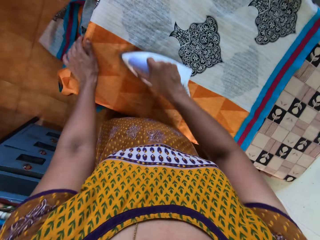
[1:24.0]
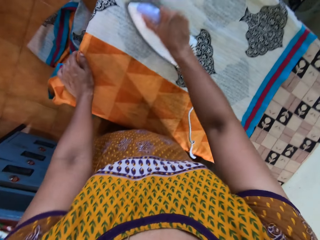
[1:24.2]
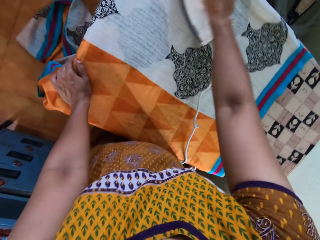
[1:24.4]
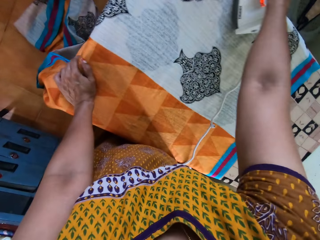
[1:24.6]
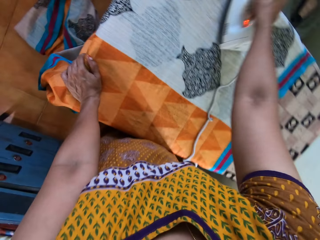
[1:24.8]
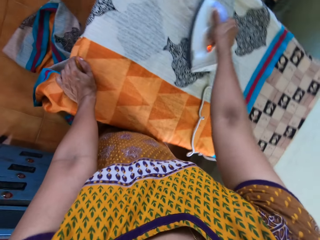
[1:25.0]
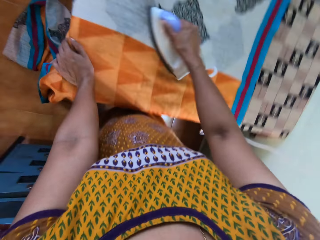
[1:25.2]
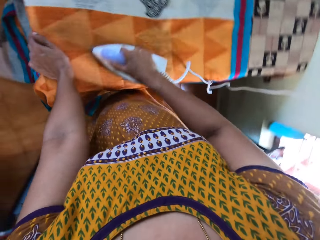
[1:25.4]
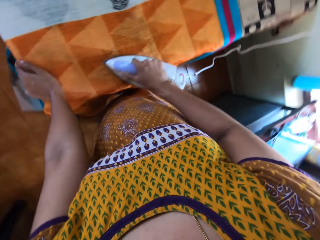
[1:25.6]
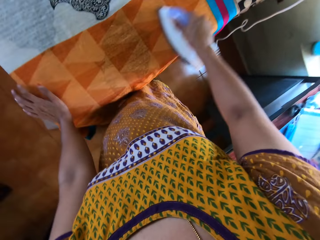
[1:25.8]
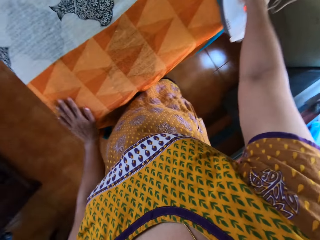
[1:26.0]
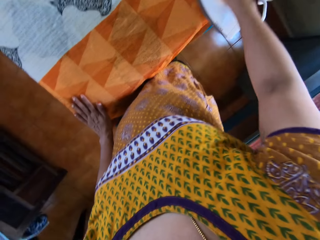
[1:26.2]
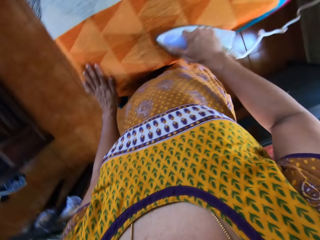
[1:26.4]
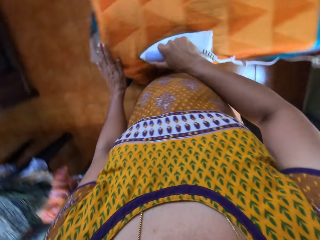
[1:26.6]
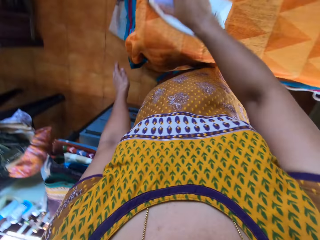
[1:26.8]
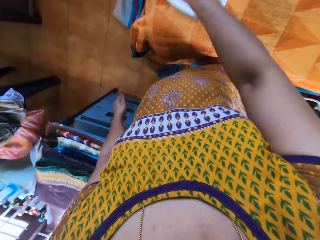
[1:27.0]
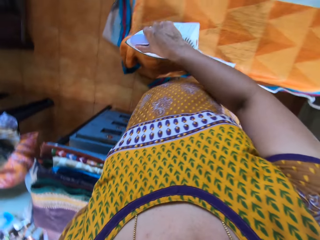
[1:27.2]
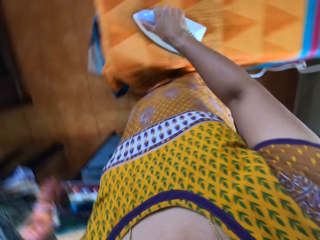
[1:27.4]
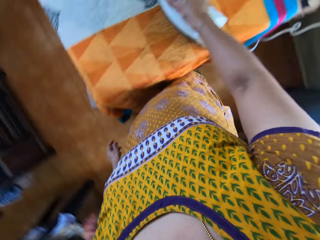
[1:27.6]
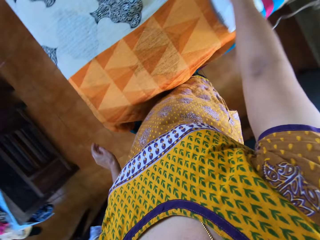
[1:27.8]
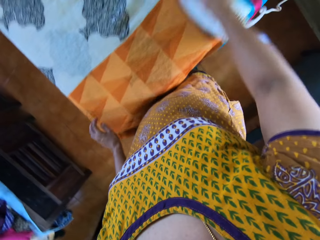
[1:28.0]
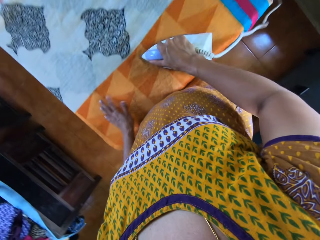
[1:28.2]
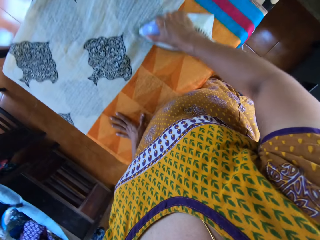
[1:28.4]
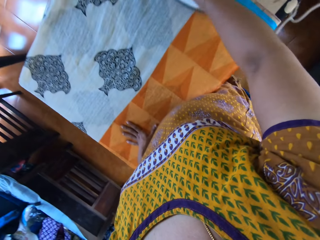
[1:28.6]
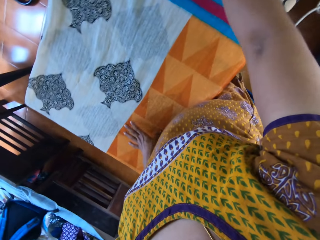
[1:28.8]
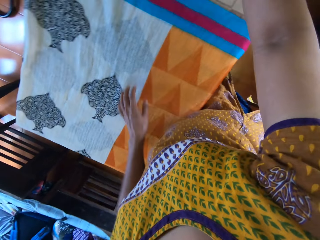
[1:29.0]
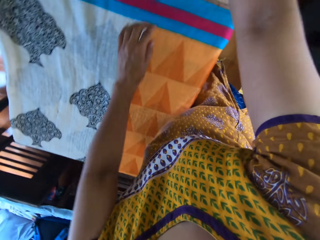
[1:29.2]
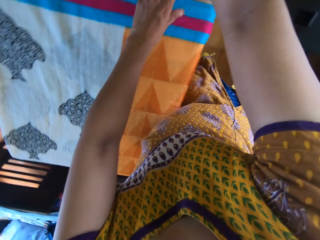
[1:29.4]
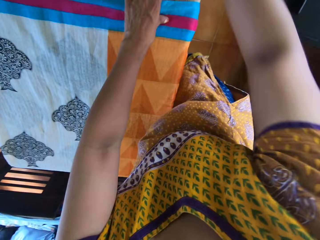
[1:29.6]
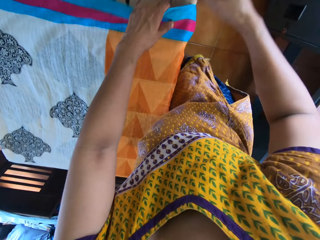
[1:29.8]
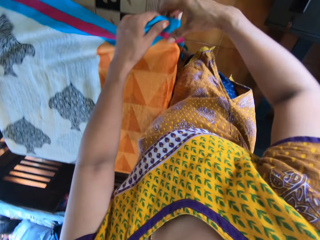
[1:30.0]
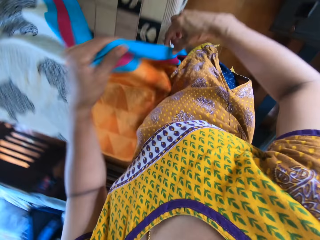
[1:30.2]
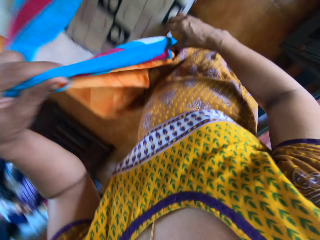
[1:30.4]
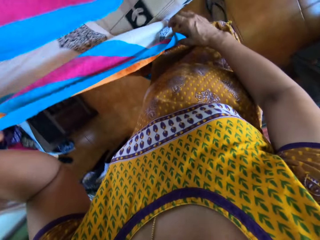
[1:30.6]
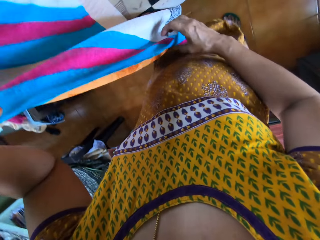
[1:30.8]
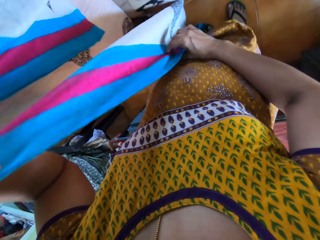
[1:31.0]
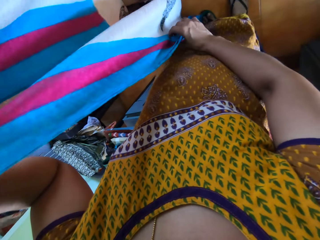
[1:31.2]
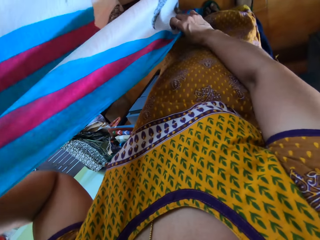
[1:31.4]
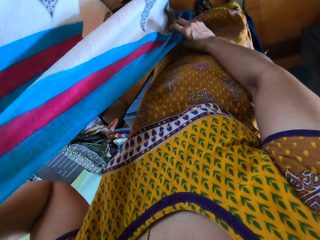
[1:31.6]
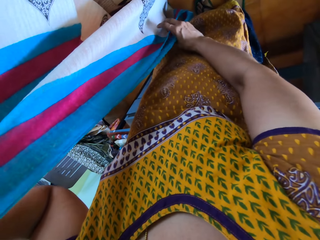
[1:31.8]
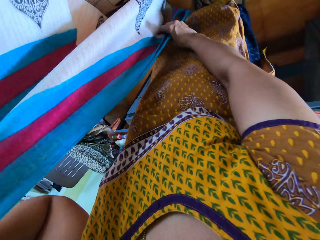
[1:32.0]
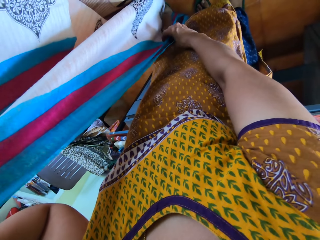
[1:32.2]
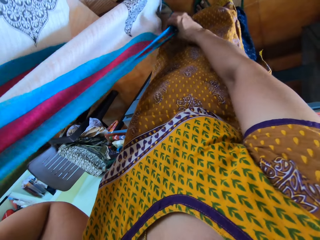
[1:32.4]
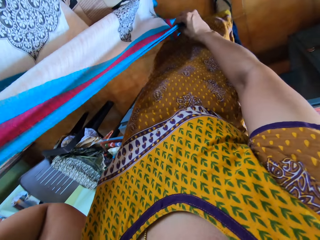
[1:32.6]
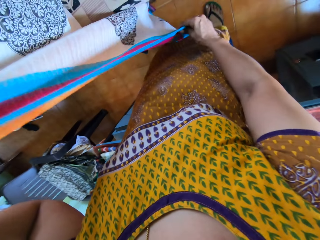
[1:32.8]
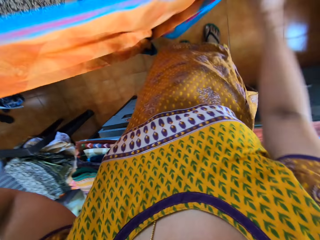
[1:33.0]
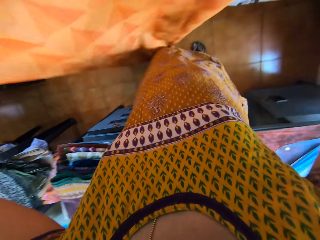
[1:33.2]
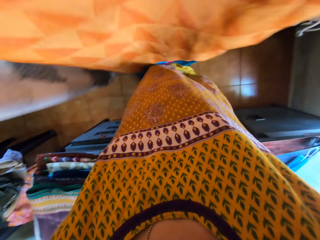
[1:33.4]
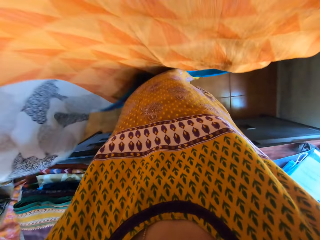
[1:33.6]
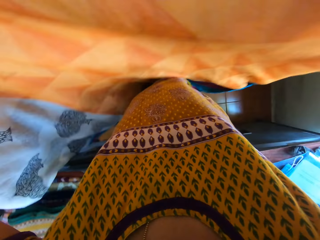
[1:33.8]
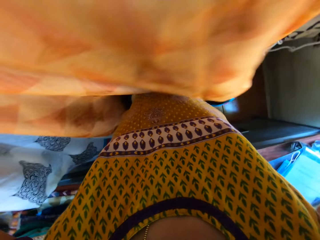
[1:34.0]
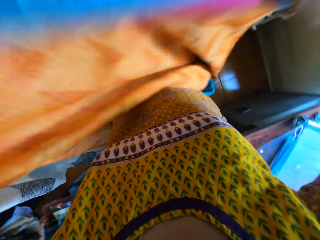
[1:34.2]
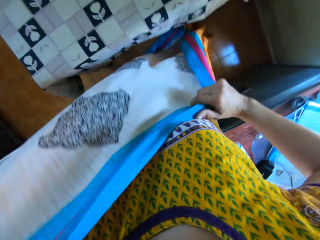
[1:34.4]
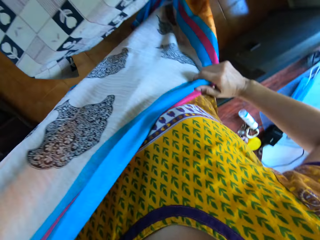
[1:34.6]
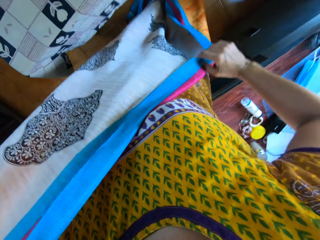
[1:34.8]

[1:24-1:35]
The camera wearer irons the cloth. She drops the iron in her right hand on the pressing table. She picks up the fabric on the pressing table with both hands. She holds the linen.

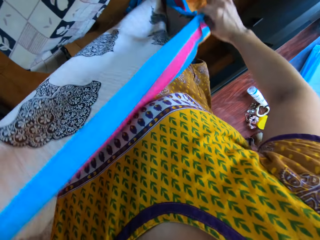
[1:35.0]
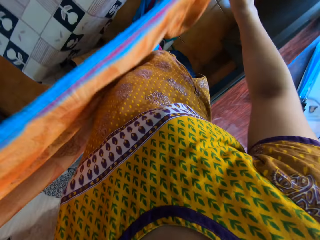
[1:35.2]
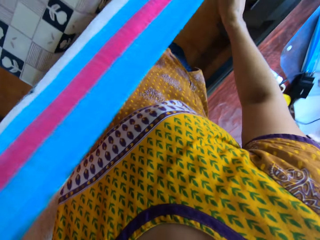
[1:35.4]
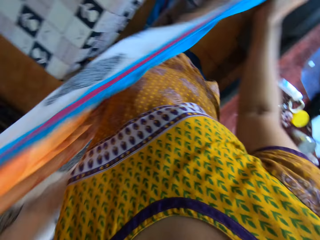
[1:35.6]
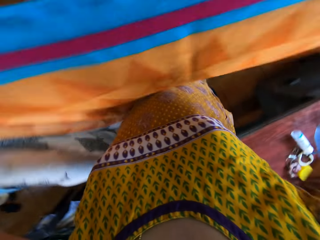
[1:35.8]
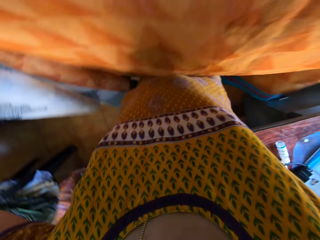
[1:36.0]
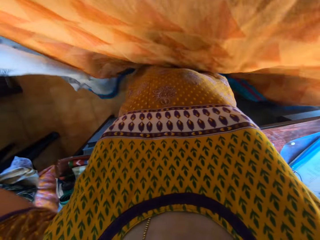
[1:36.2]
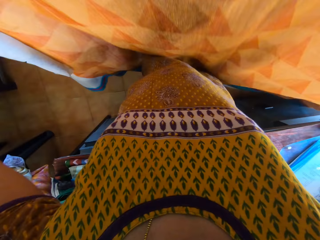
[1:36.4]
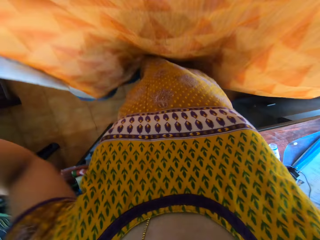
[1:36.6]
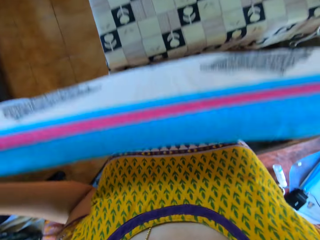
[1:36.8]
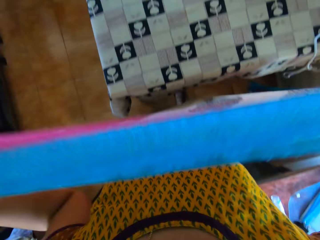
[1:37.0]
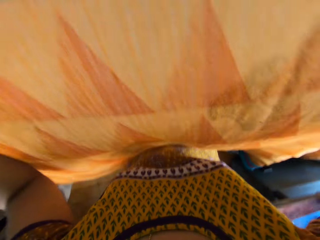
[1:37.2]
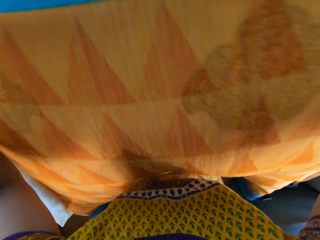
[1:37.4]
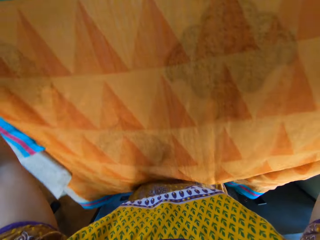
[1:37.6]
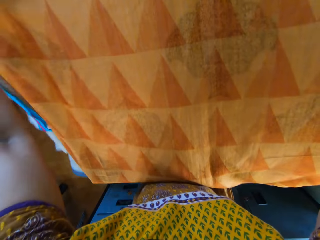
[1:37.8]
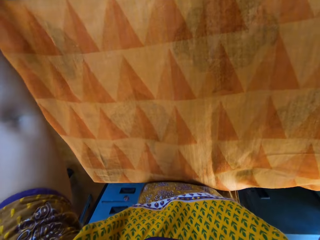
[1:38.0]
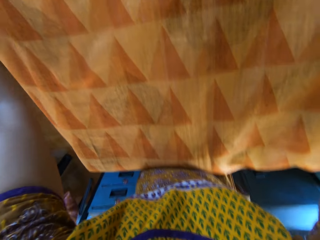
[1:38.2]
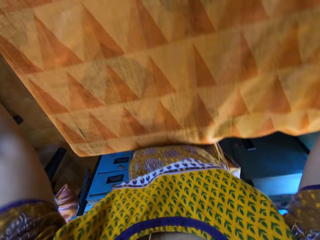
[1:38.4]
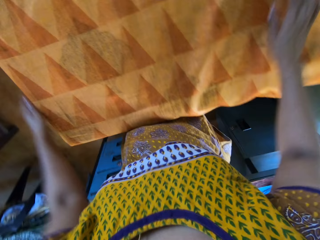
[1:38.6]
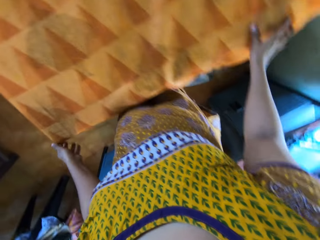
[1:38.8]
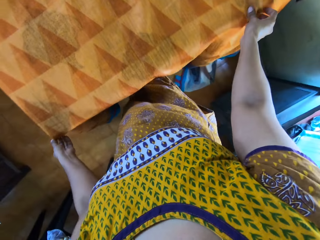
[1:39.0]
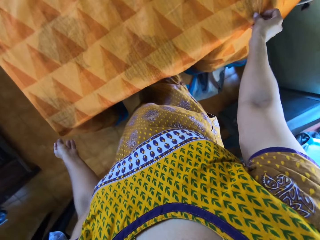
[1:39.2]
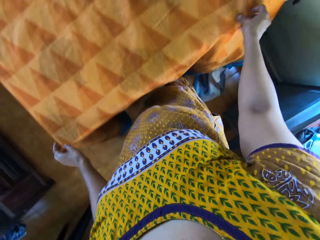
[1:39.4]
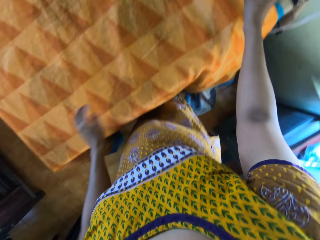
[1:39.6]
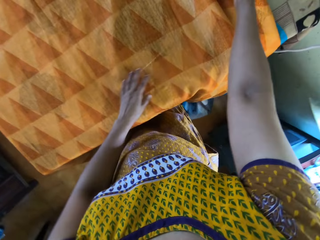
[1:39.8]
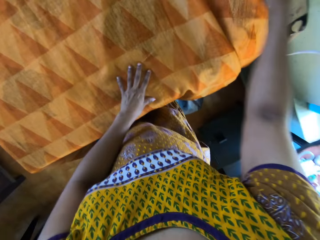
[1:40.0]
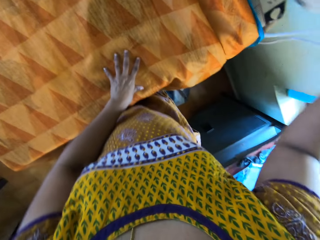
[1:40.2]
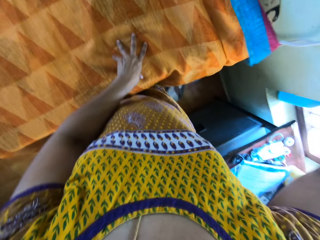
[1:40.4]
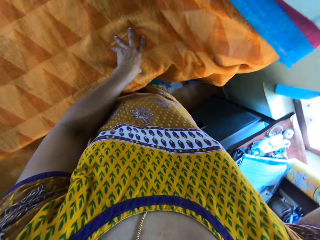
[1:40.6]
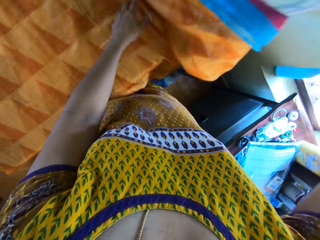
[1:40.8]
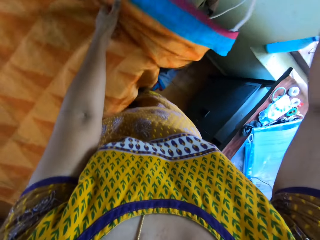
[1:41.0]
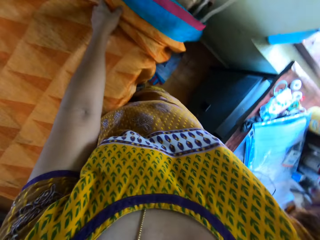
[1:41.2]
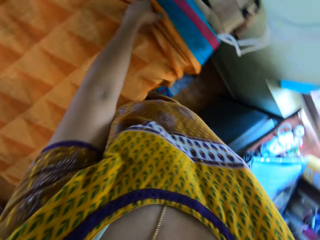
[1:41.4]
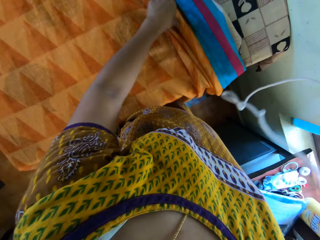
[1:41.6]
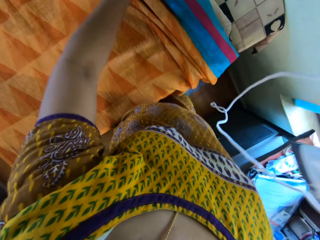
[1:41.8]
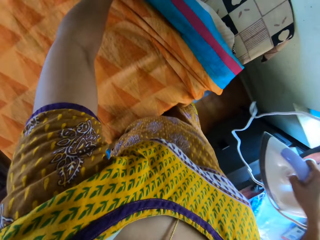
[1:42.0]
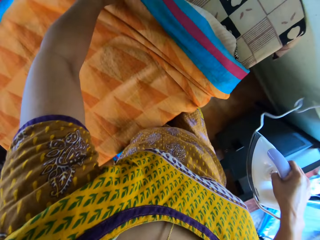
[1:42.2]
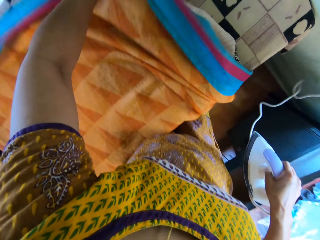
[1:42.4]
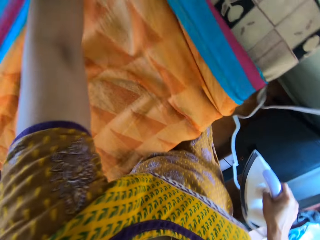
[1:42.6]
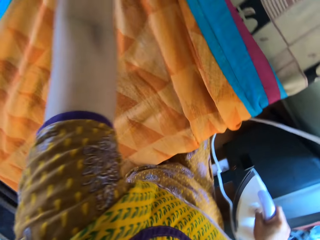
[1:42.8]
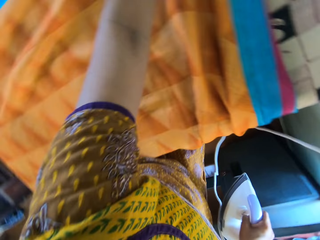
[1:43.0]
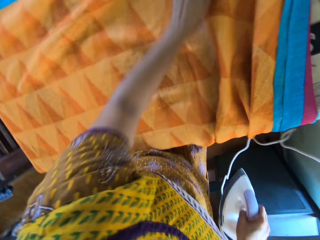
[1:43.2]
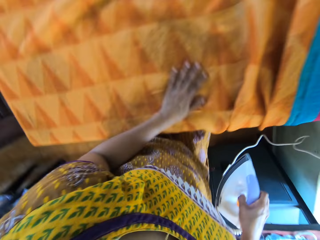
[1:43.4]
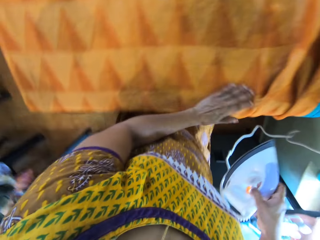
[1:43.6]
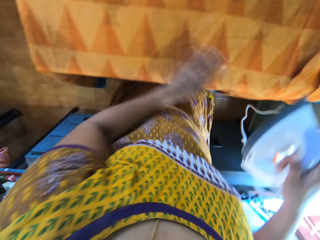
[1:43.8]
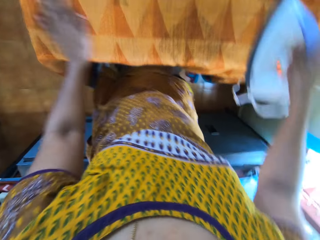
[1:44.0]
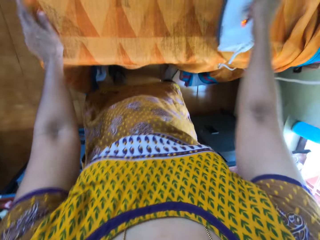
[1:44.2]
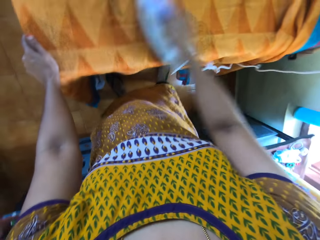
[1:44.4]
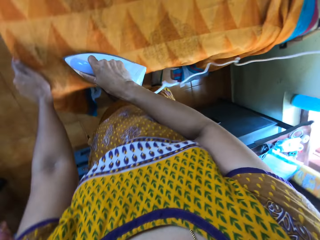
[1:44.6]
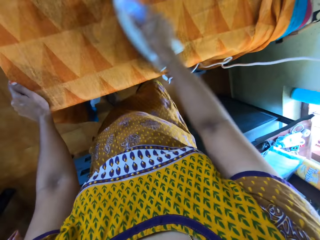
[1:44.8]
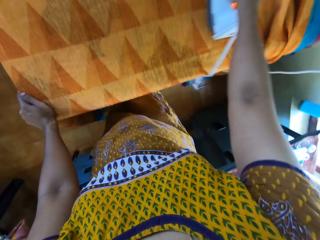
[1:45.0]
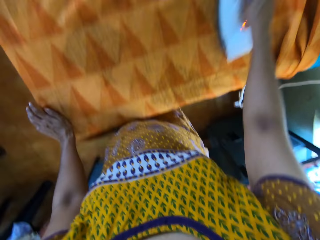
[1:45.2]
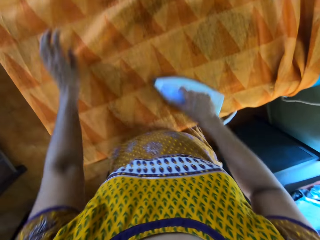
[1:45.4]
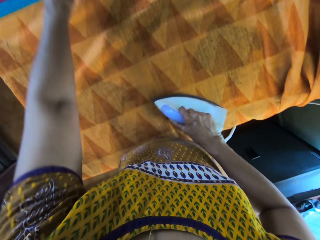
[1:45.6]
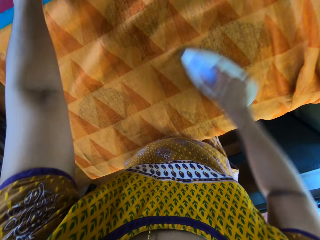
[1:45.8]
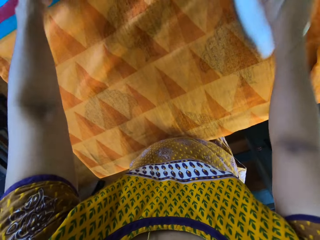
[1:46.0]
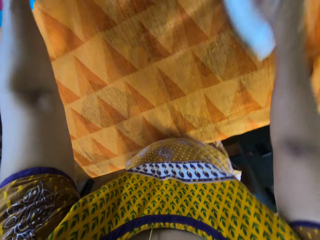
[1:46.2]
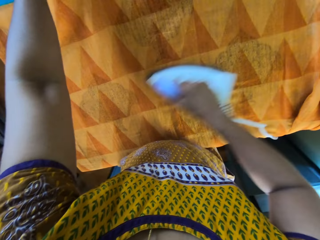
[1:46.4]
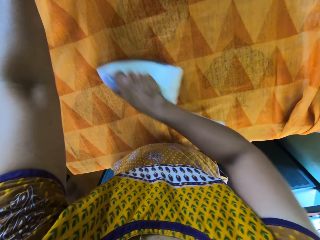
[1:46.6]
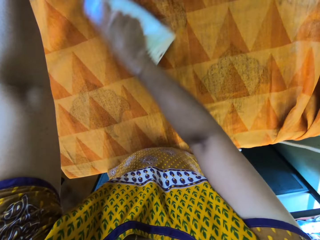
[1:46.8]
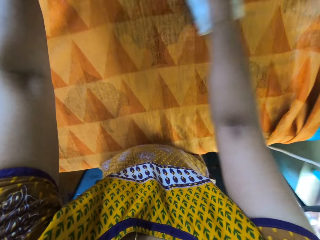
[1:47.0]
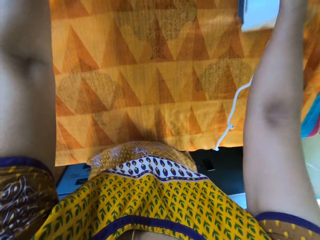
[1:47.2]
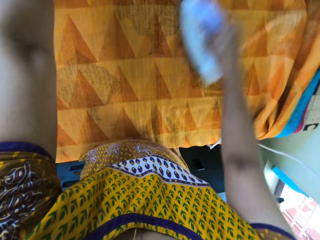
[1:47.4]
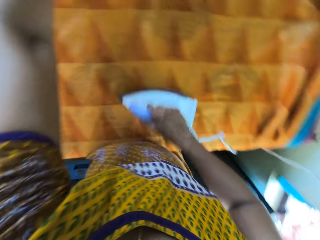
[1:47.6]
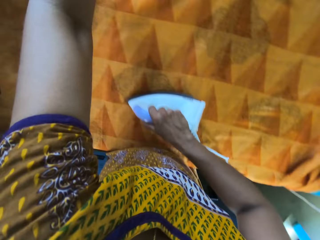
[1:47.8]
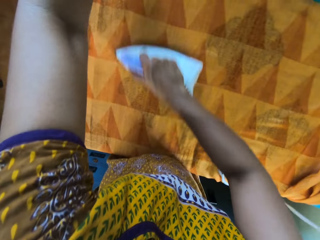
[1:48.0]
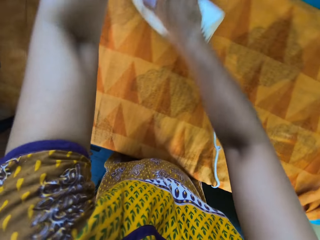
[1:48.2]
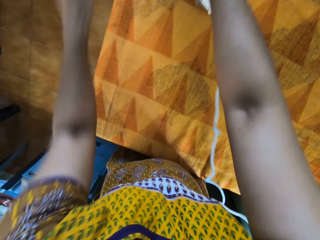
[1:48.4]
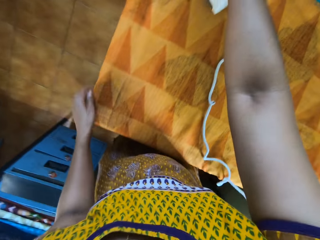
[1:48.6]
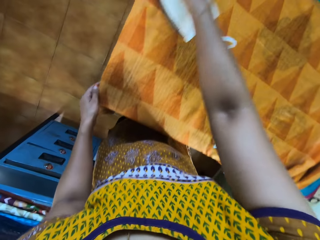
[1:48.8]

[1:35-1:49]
The camera wearer sets the fabric on the pressing table with both hands. They pick up the iron on the pressing table with their right hand. They straighten the fabric on the pressing table with their left hand. They hold the iron cloth. They iron the fabric on the pressing table with the iron in their right hand.
